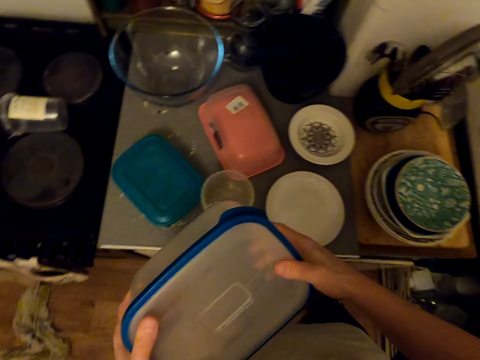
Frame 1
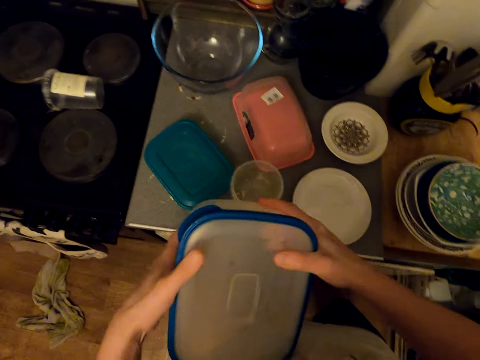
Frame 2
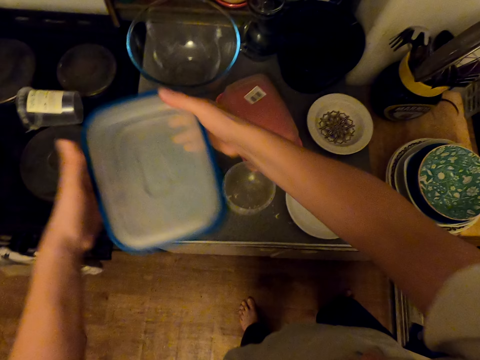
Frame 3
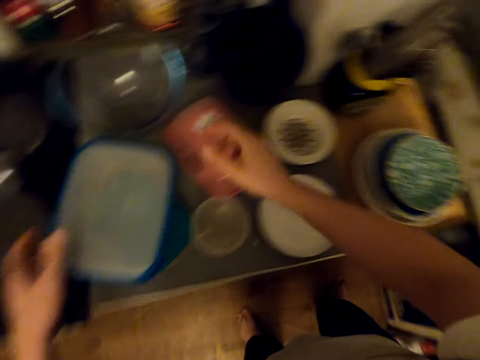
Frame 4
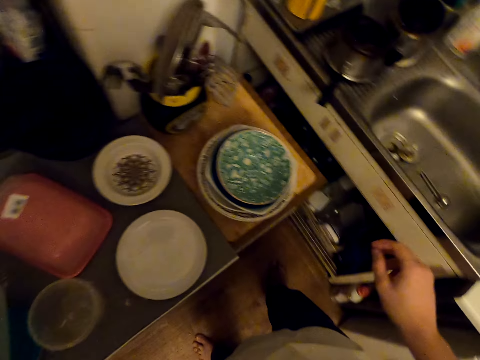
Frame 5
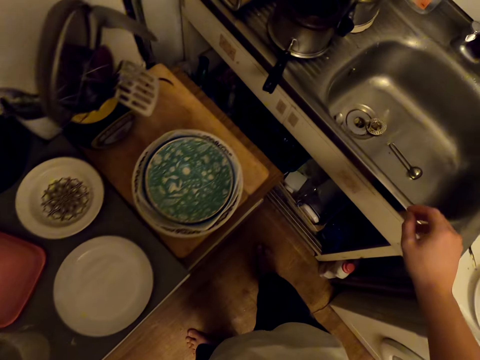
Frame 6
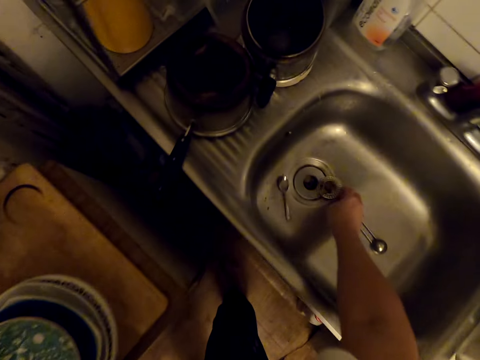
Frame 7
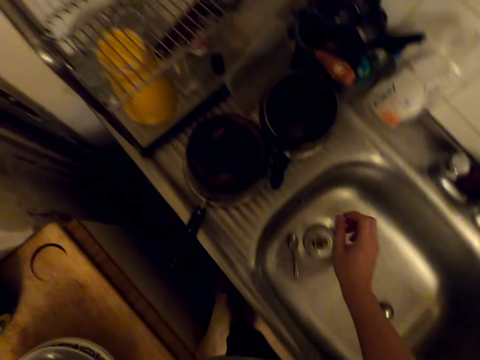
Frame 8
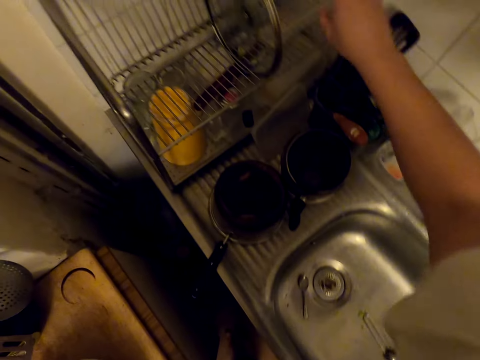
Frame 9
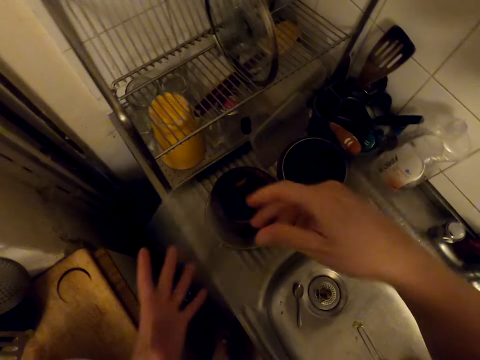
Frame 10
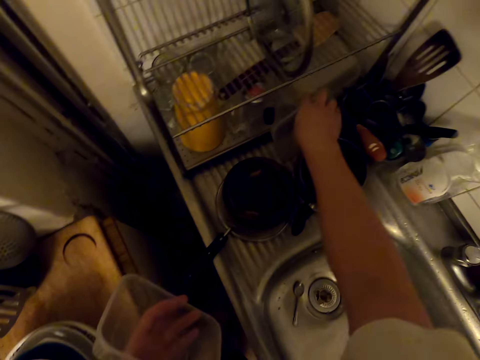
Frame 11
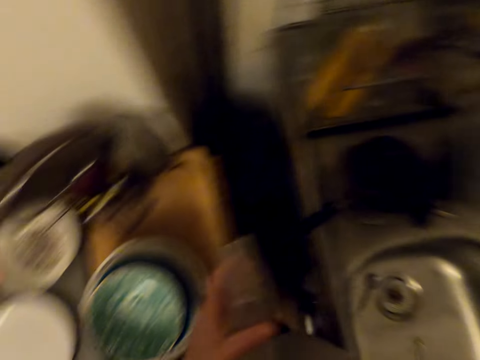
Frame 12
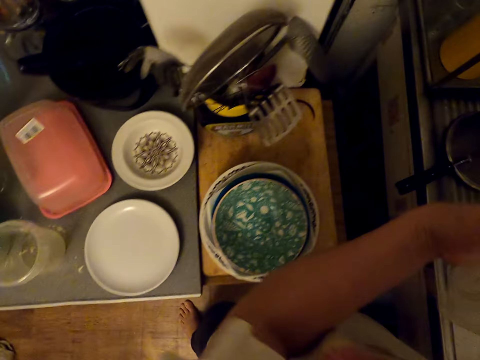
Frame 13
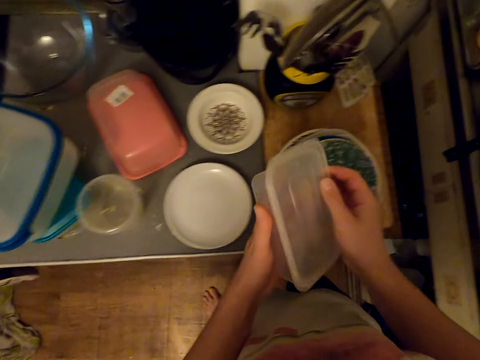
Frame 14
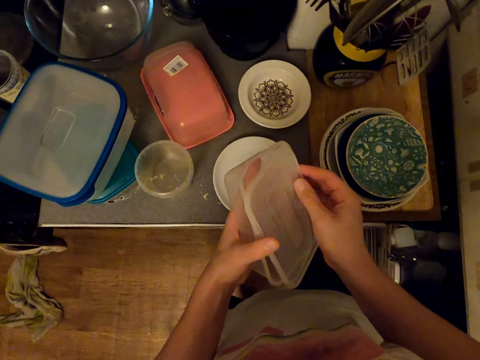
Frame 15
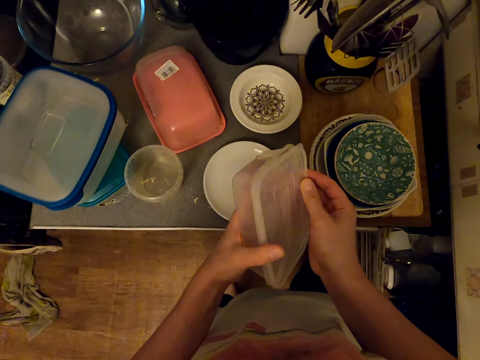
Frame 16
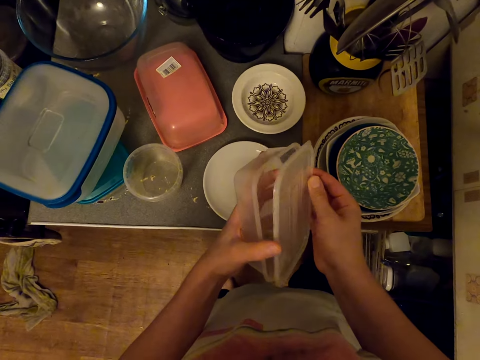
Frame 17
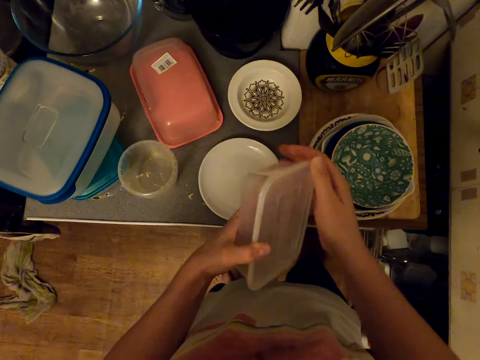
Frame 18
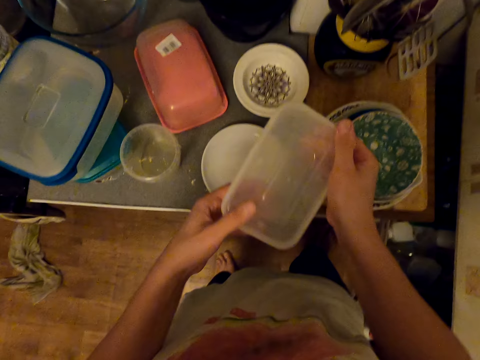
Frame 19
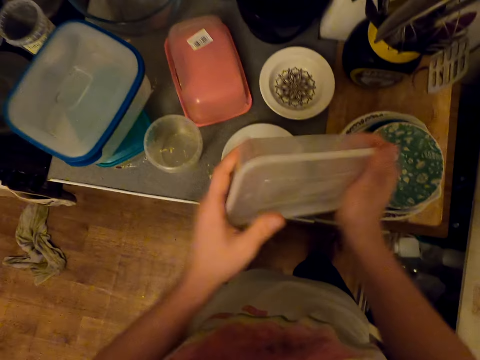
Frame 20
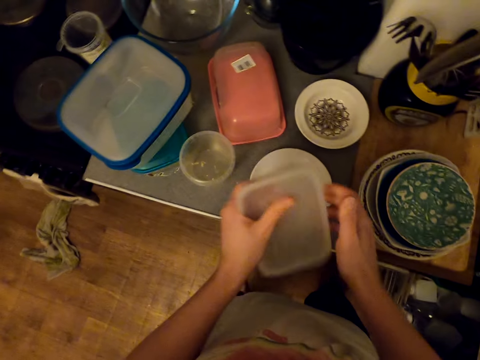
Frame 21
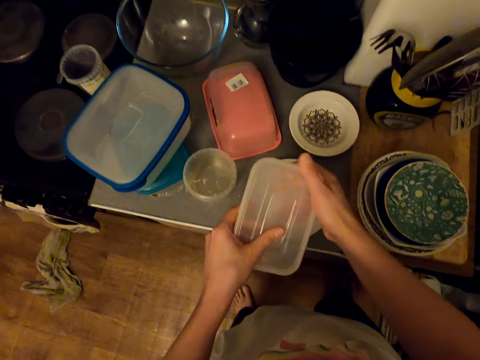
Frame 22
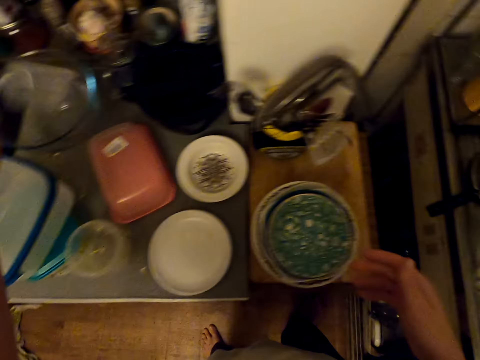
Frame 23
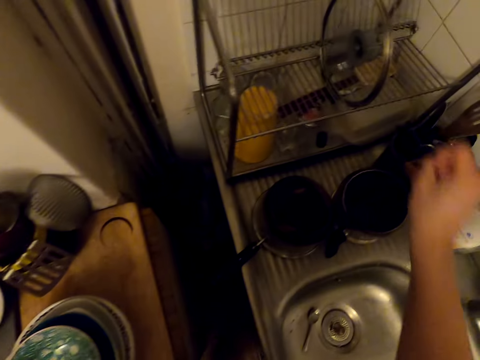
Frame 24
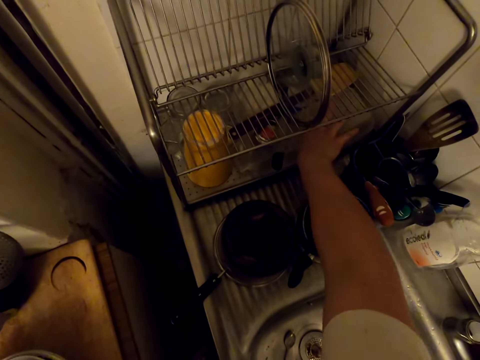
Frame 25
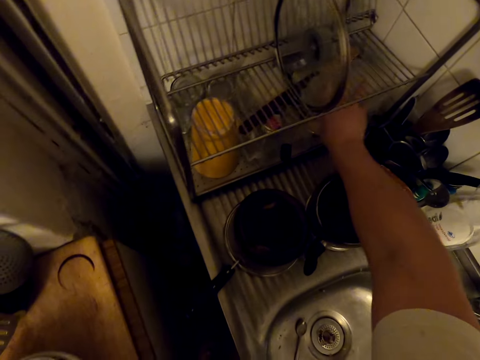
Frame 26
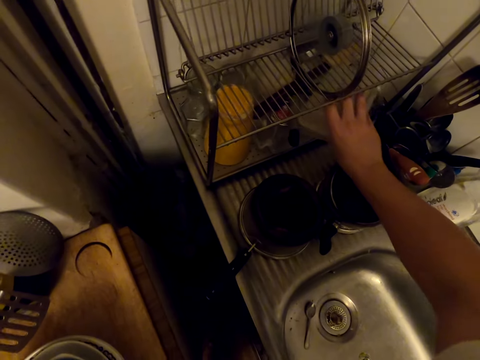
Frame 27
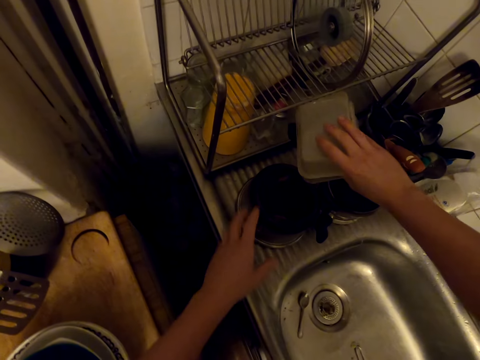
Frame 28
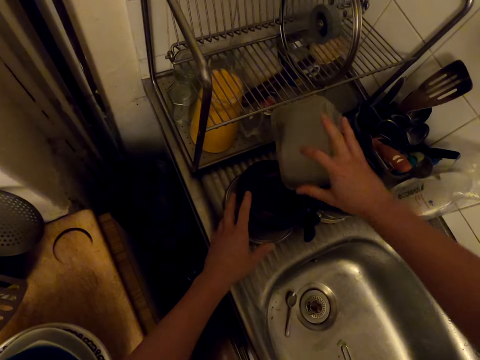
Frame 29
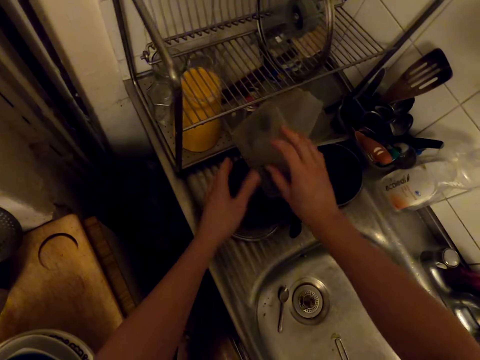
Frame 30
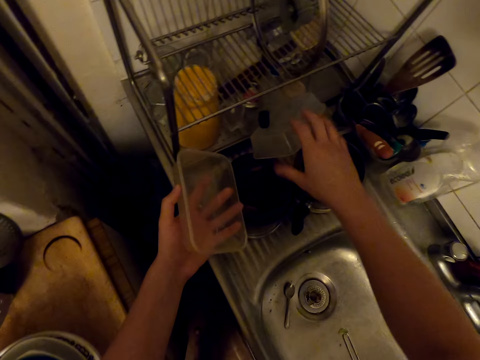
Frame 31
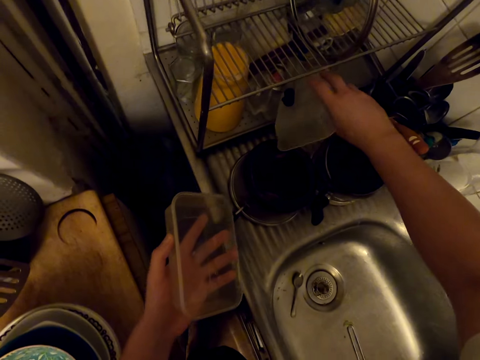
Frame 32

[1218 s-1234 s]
The camera wearer places the tin in the table top. They look around. They pick a tin on the kitchen rack. They drop the container on the left hand. They pick a lid on the sink top. They cover the tin. They place the tin on the table. They pick a tin on the kitchen rack.

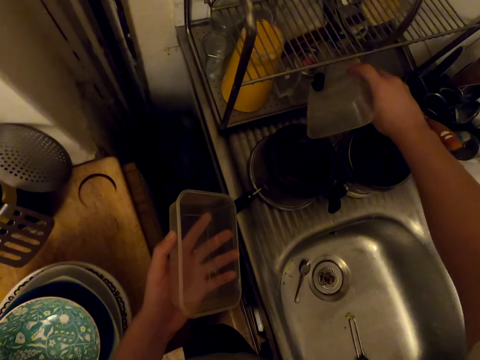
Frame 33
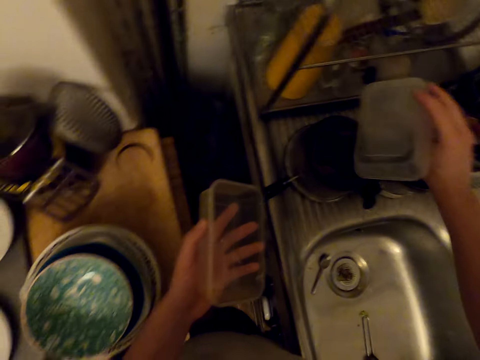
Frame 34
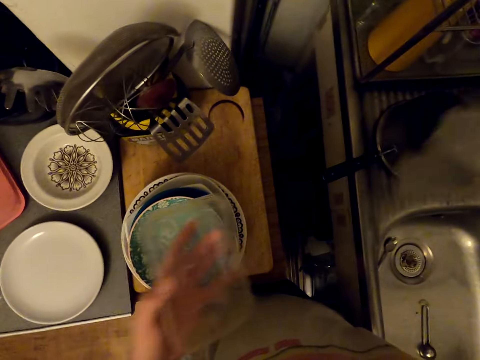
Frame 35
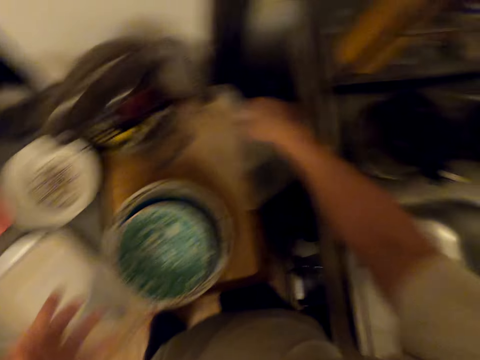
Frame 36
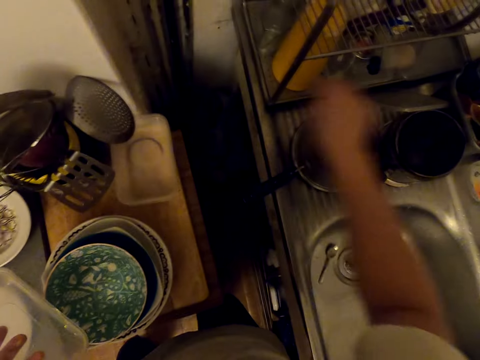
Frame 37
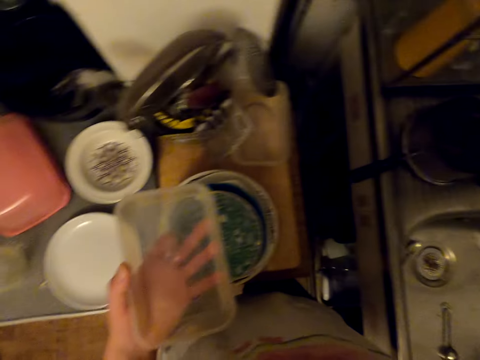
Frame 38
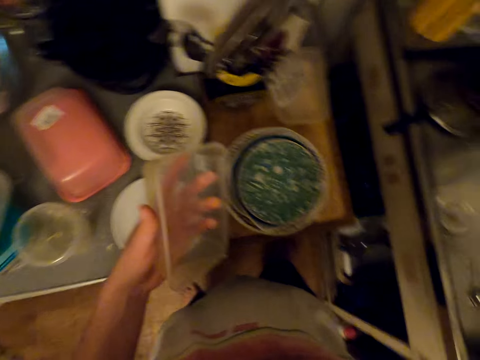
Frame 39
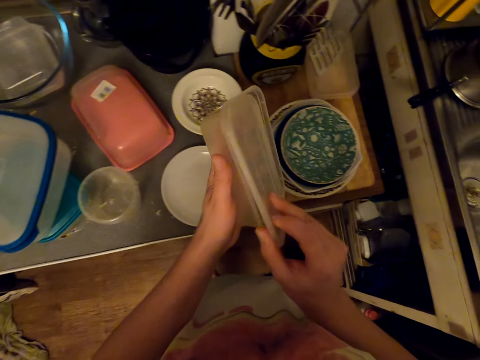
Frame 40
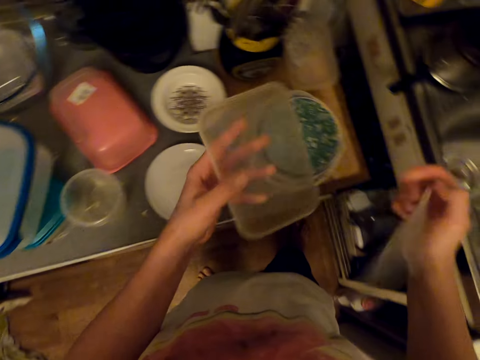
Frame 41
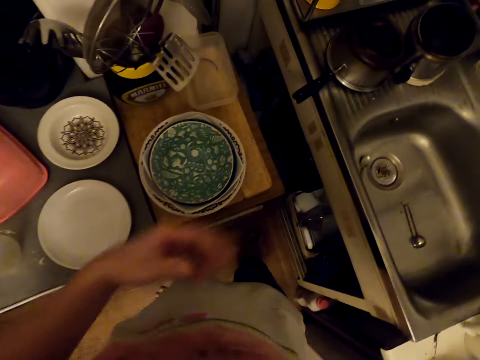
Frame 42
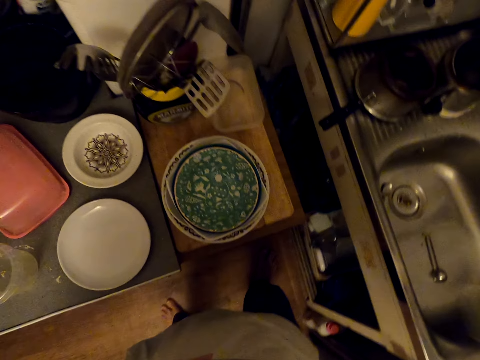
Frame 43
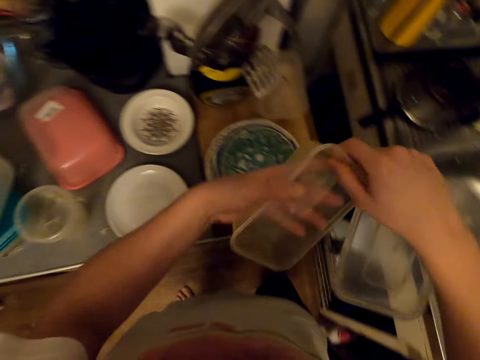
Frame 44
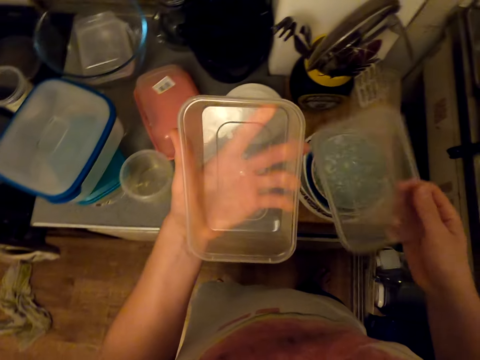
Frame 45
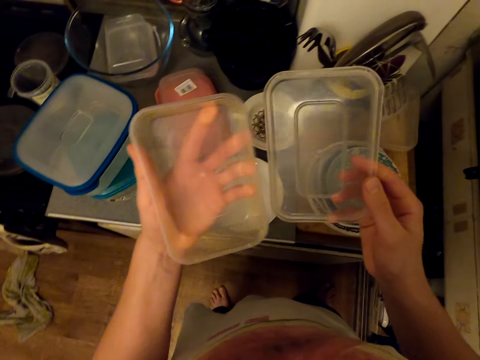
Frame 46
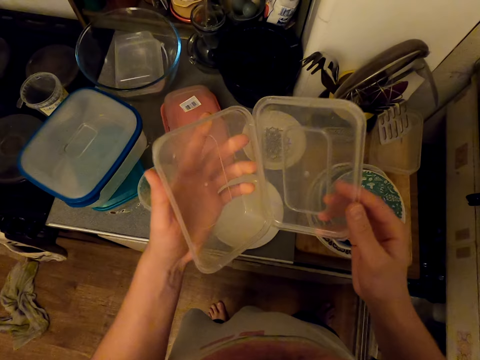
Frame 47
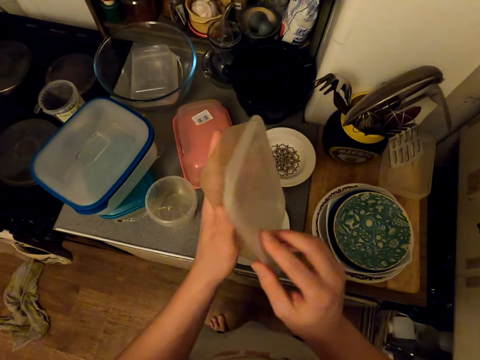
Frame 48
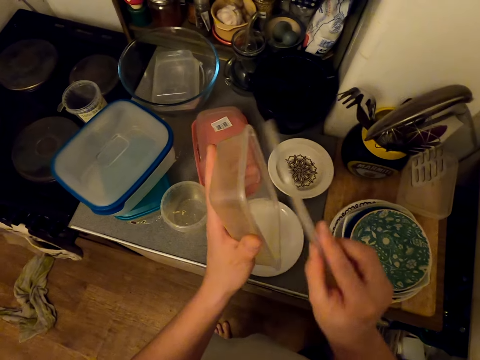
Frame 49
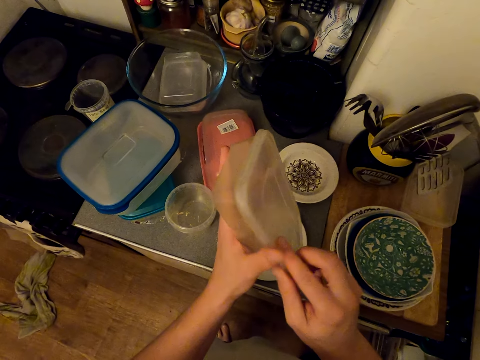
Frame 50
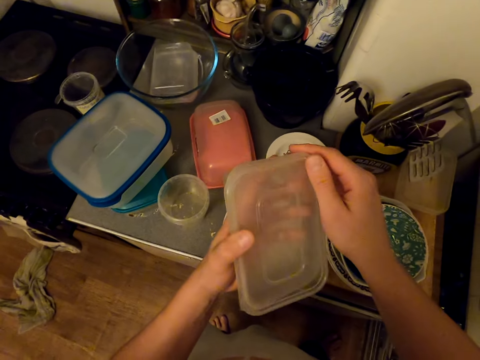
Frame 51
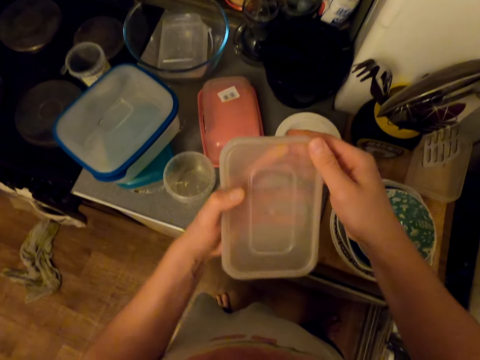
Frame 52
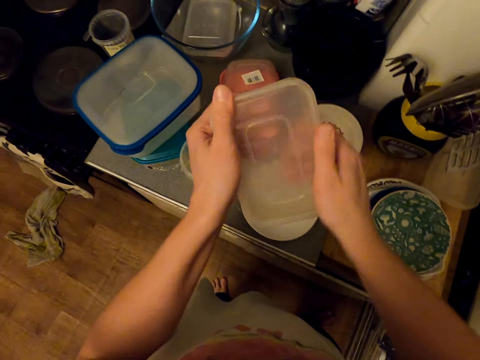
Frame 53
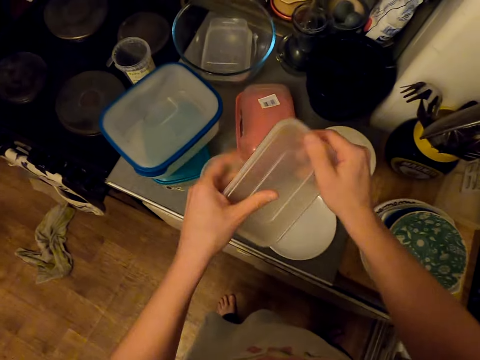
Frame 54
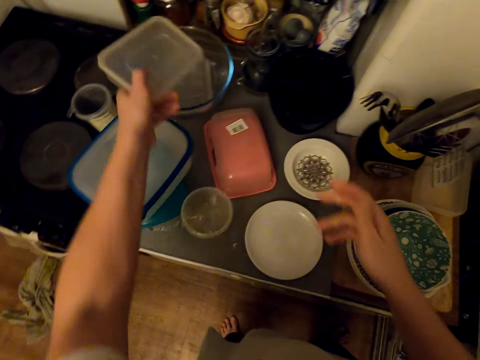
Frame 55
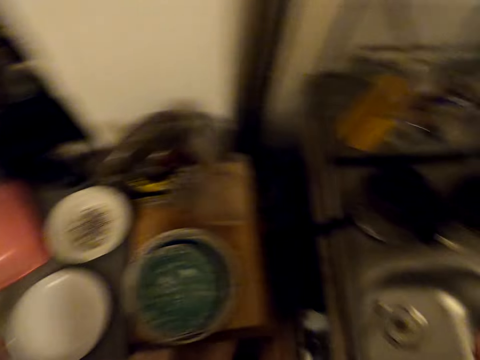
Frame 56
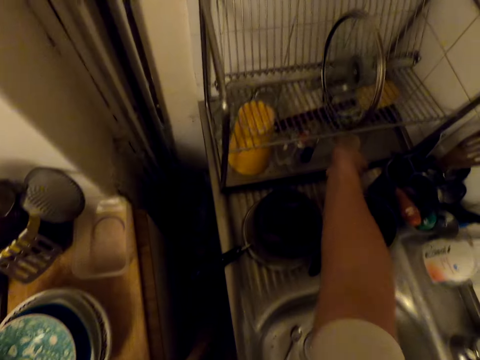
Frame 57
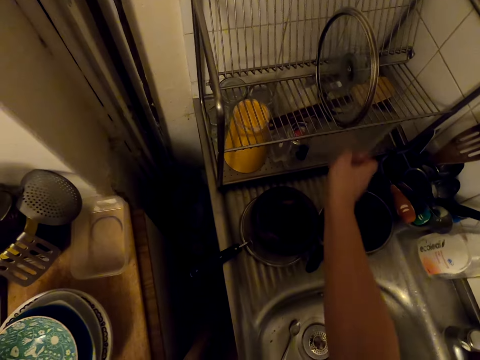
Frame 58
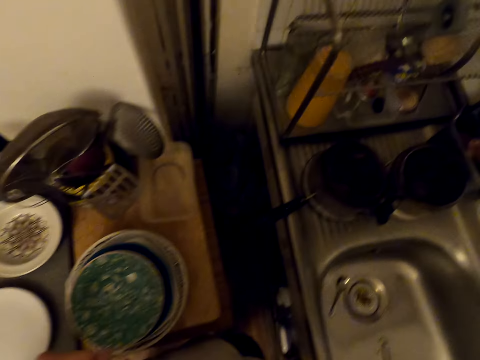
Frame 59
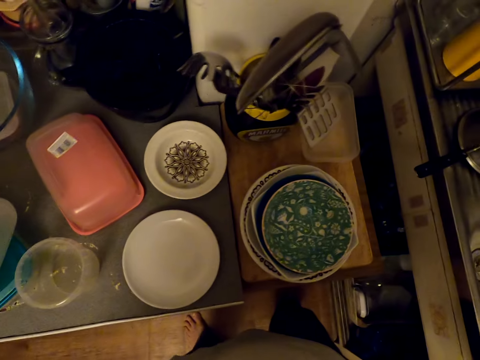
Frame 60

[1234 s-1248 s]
The camera wearer places the tin on the table. They pick a lid on the sink top. They cover the tin with the lid. They hold the tin on the right hand. They drop the tin on the left hand. They close the tin. They place the tin in a glass dish. They pick a lid from the utensil rack.
